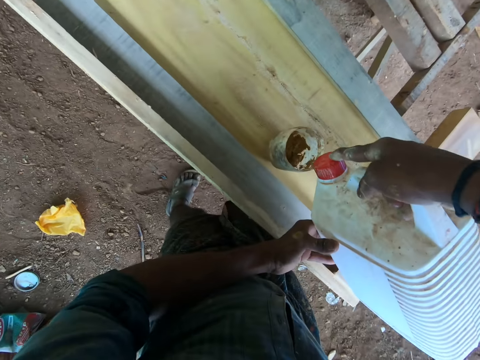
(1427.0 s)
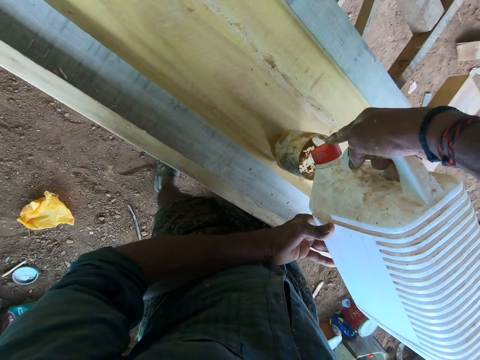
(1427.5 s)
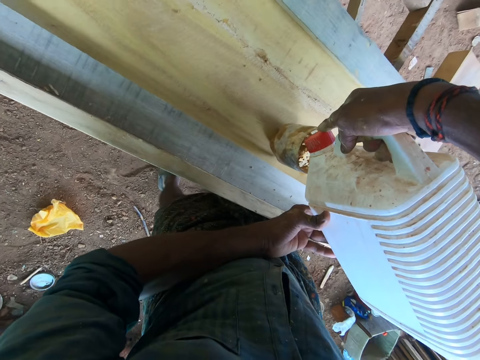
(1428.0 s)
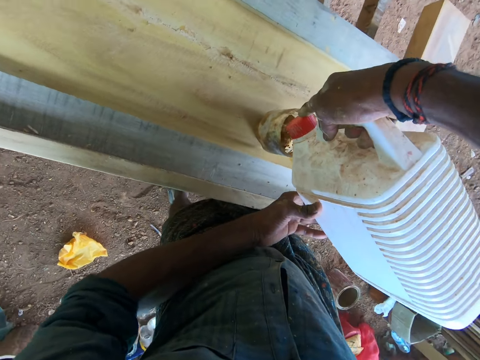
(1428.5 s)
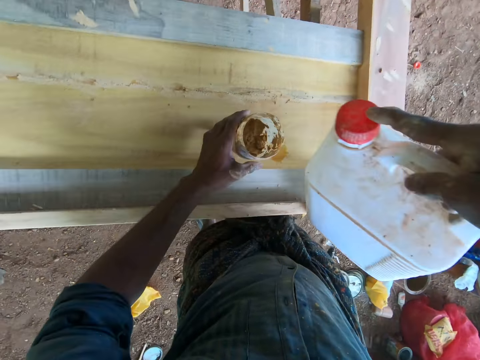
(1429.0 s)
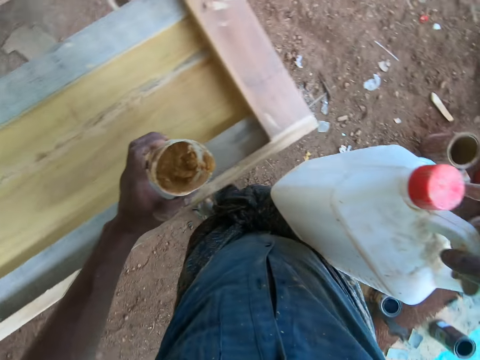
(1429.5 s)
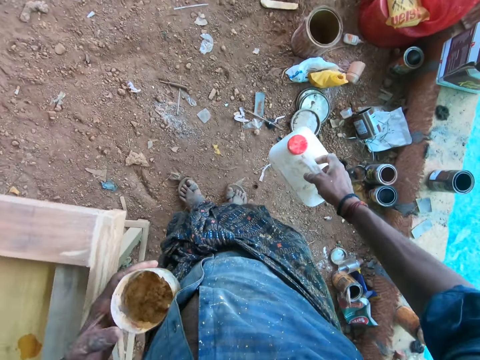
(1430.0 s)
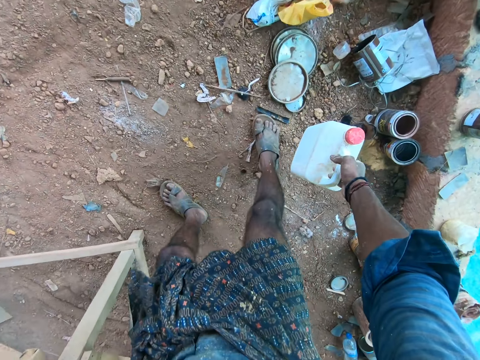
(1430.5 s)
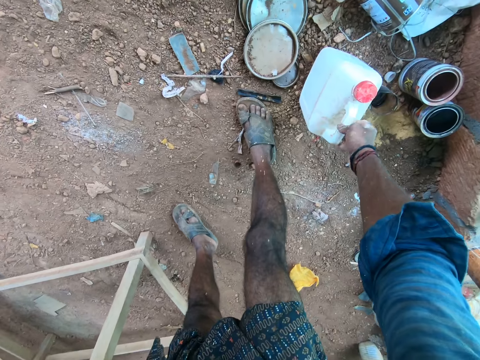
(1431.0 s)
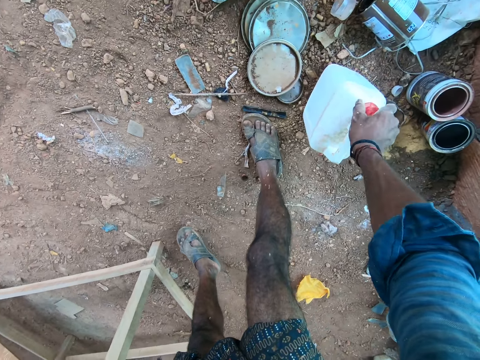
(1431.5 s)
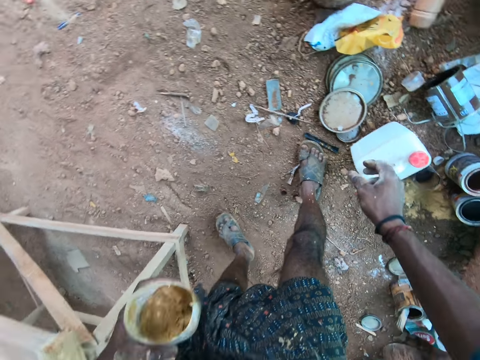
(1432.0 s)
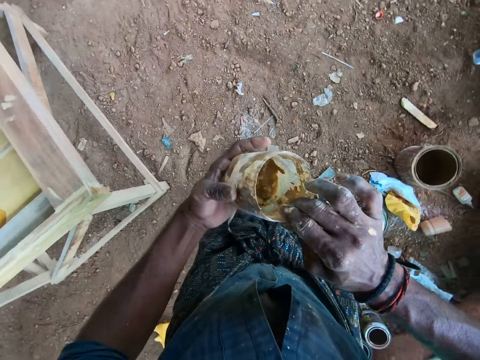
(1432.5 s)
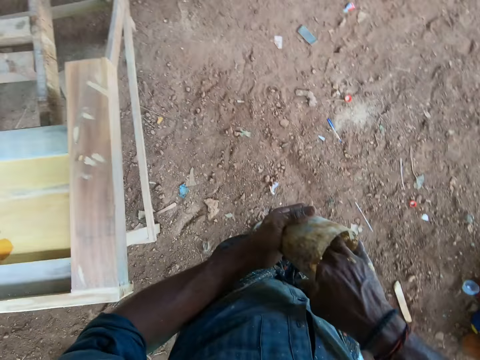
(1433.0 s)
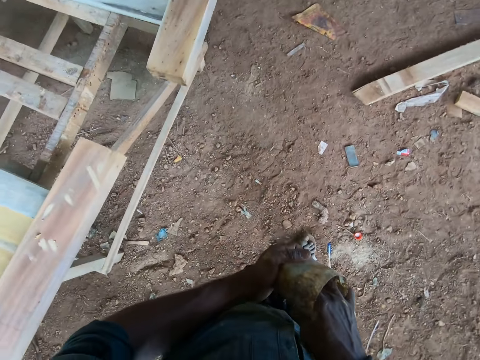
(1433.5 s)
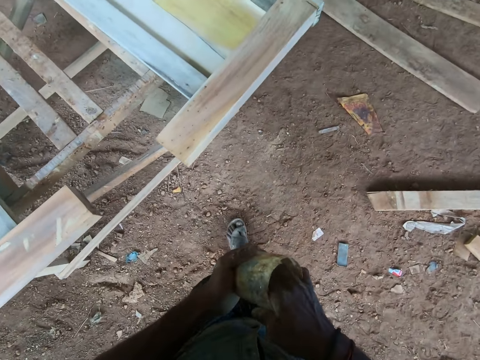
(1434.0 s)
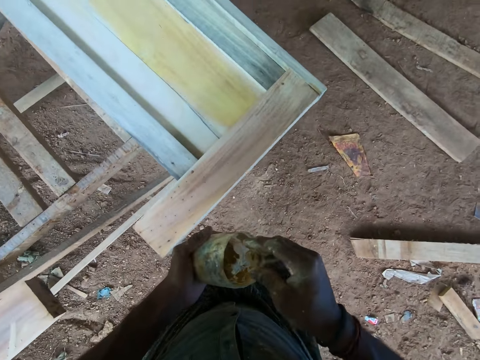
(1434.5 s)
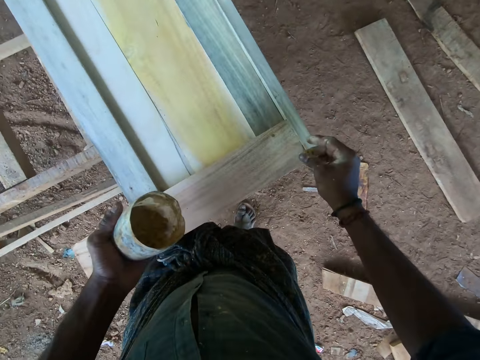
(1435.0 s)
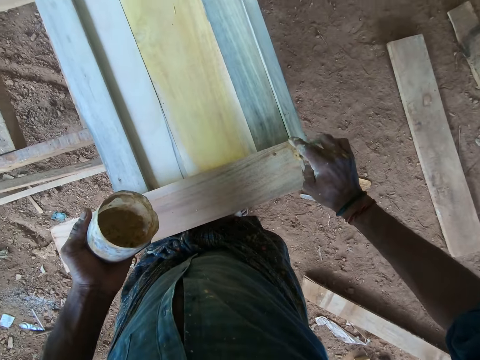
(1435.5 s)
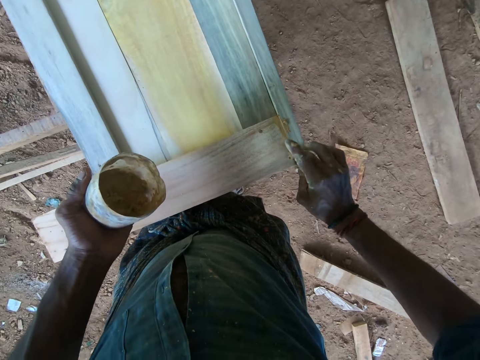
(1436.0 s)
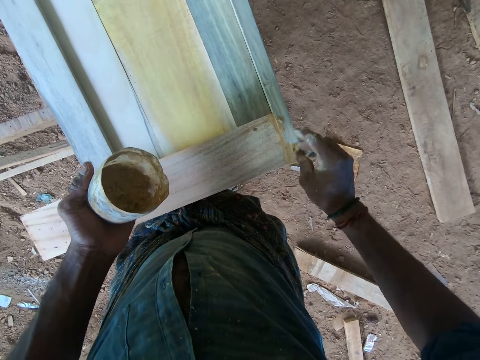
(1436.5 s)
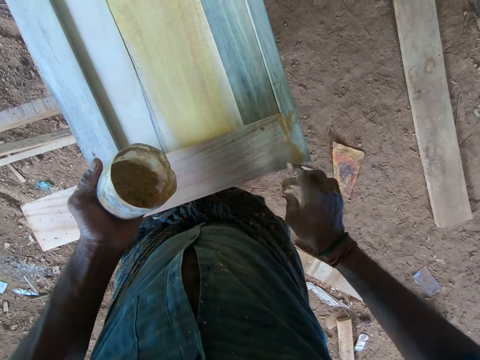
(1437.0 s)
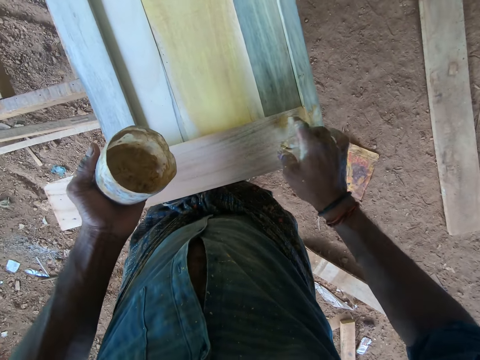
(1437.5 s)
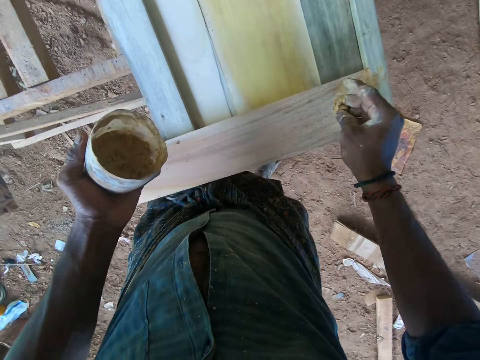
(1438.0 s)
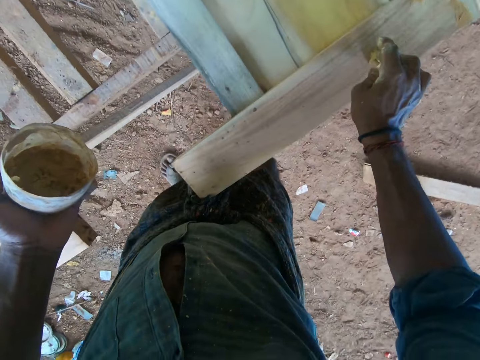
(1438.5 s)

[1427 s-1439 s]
The camera wearer pours turpentine in the container, drops the jerry can on the ground, adjusts the jerry can lid, and holds the container. They dip the hand in the container, walk around, and apply wood glue on the wooden head board.

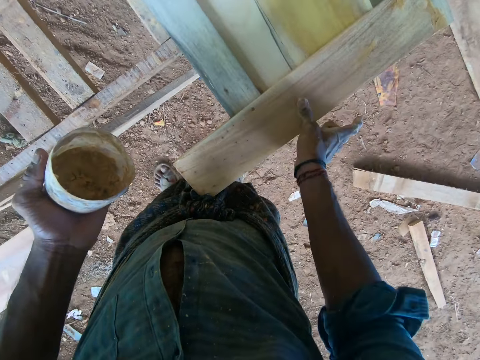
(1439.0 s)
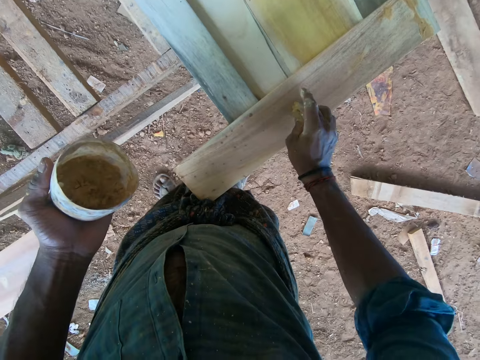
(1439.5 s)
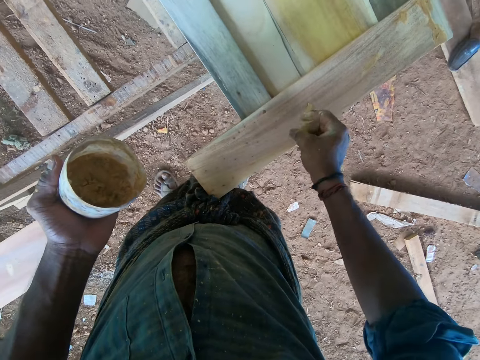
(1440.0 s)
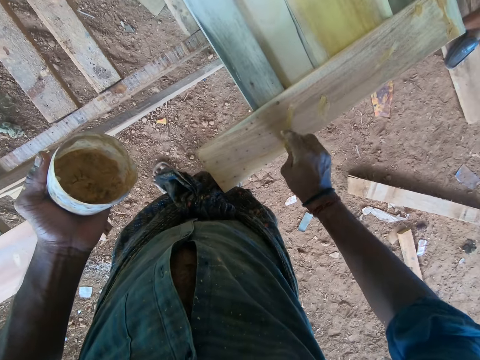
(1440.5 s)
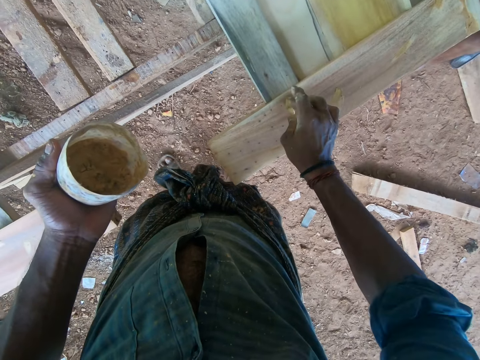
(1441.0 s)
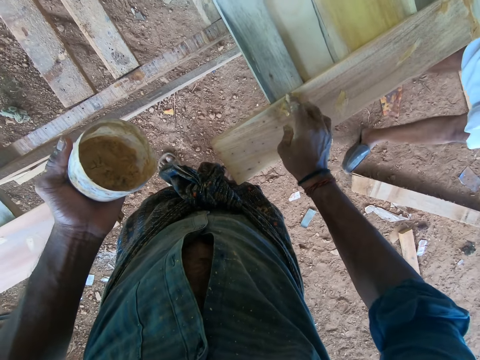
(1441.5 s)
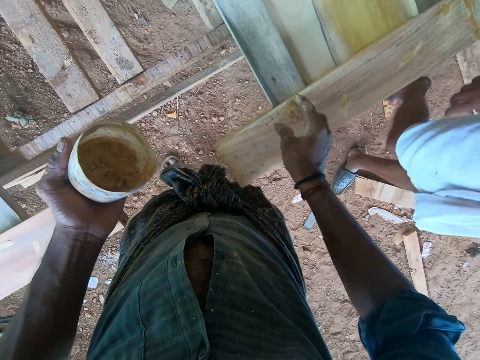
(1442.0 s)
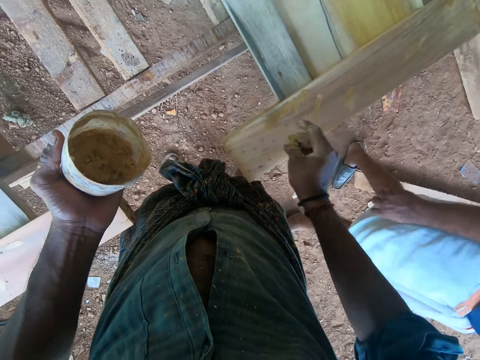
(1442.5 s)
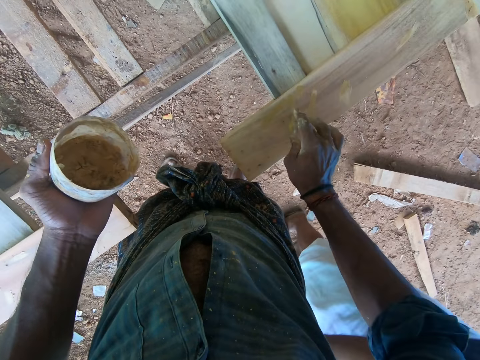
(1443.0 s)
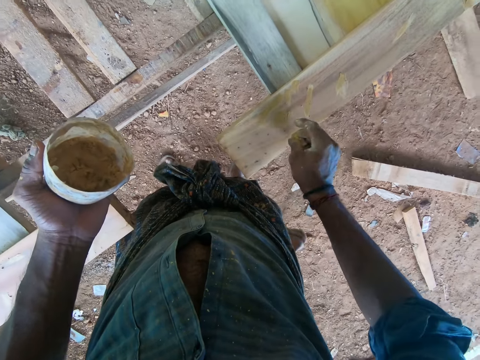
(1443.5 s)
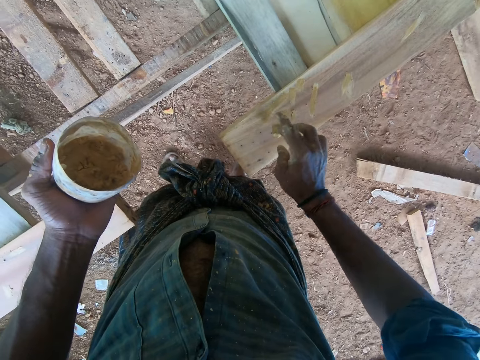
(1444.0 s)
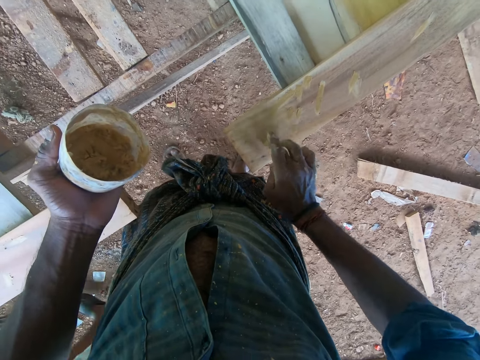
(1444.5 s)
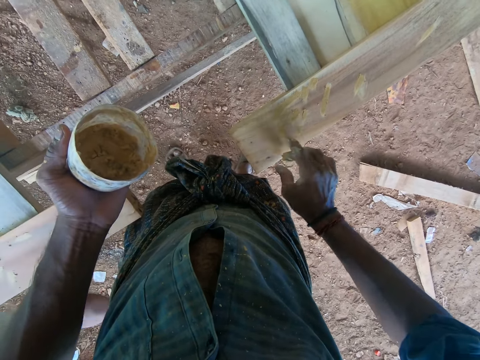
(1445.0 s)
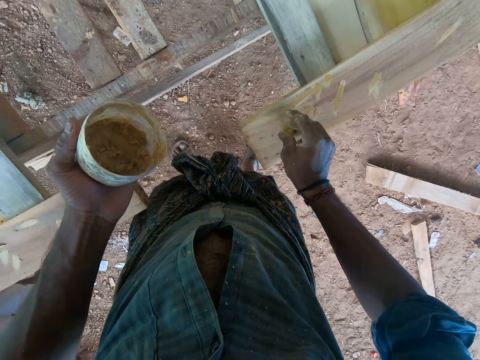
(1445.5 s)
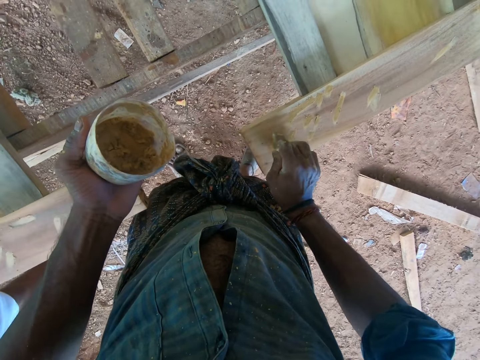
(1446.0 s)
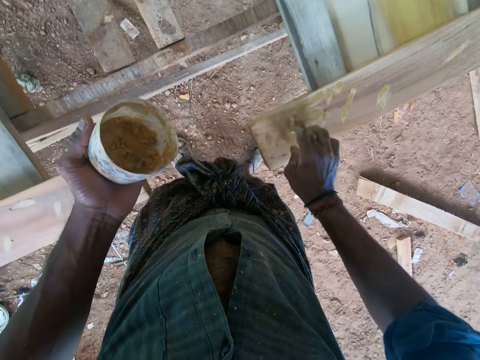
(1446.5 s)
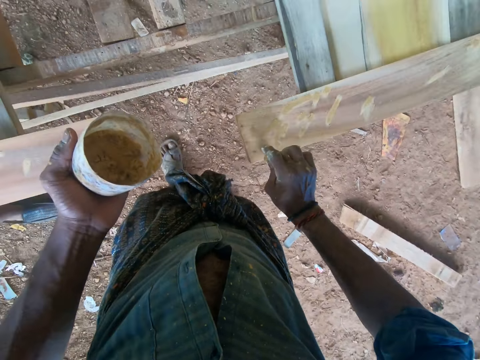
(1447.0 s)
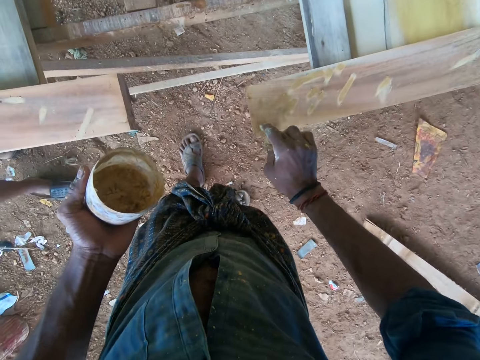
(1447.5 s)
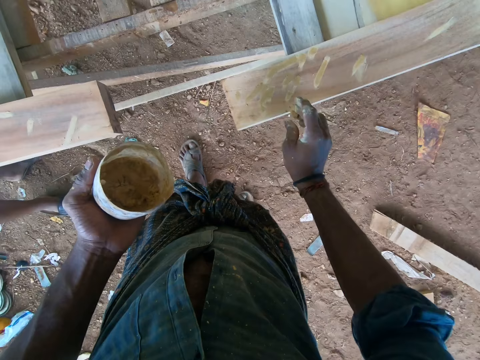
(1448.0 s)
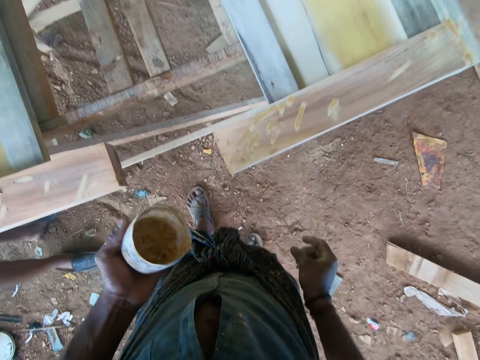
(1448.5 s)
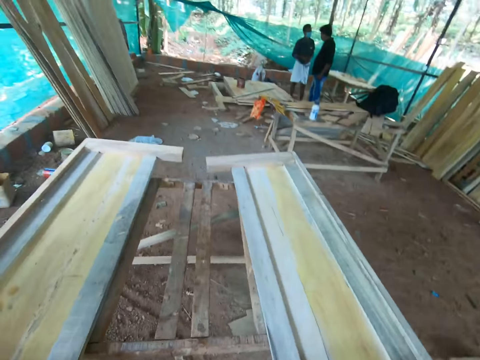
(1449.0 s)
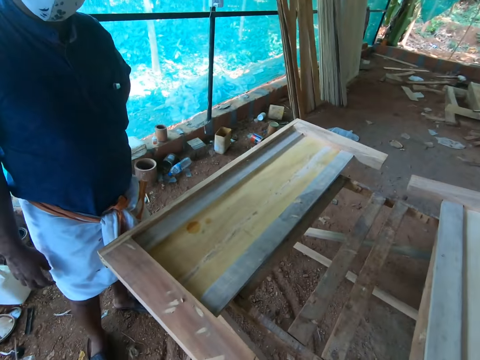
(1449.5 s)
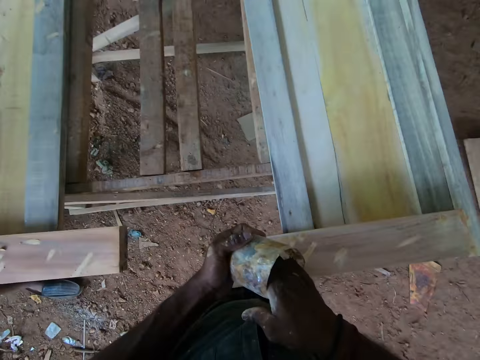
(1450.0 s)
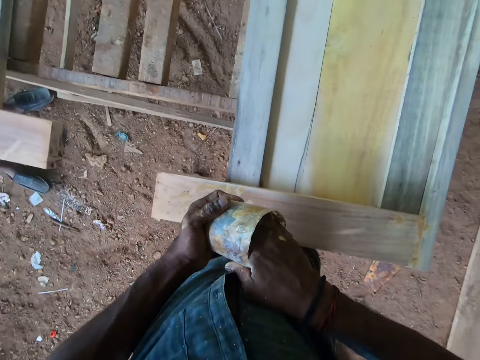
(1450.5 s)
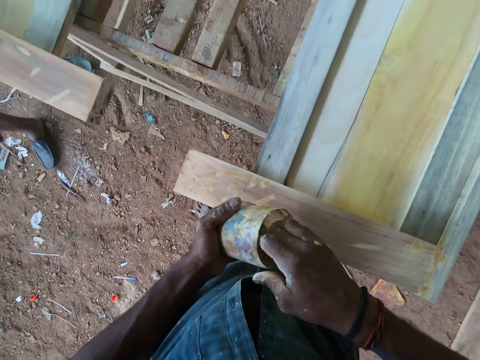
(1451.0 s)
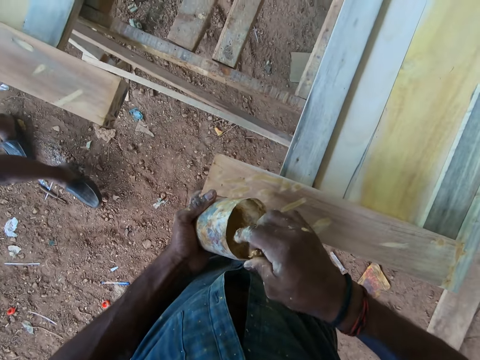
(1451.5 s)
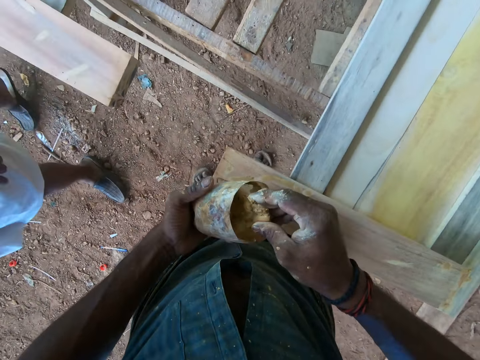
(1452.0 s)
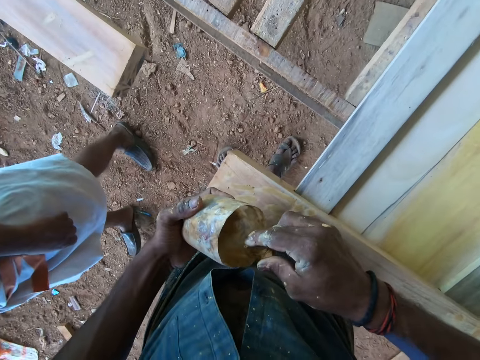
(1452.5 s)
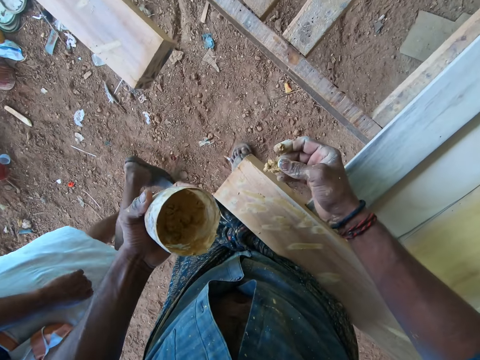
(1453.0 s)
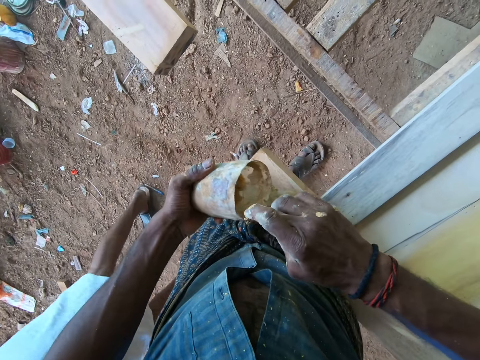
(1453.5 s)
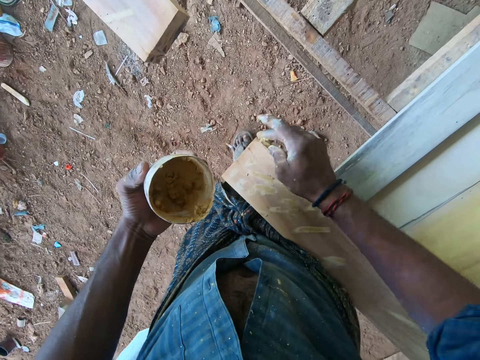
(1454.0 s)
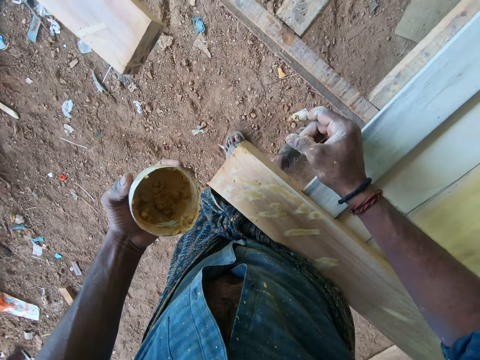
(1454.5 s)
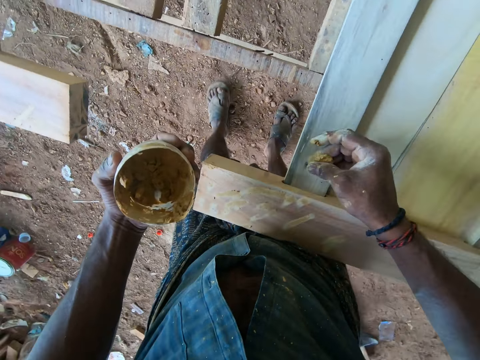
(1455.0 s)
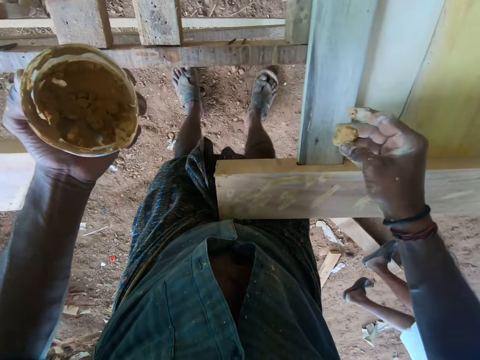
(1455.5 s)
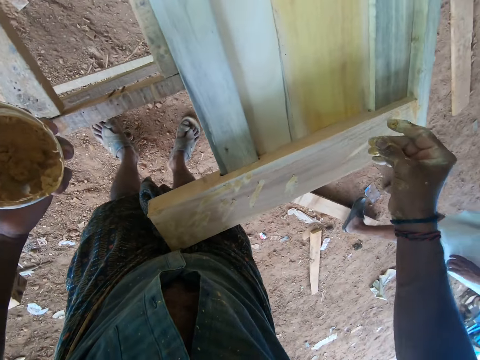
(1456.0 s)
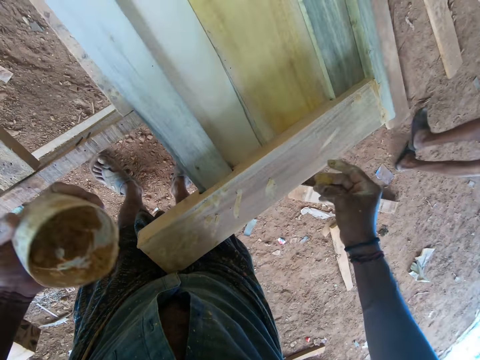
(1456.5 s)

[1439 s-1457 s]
The camera wearer wipes the gum on the wood. They interact with a man. They look around. They interact with the man. They dip the hand in the container. They scoop wood glue from the container. They apply wood glue on the wooden head board.
